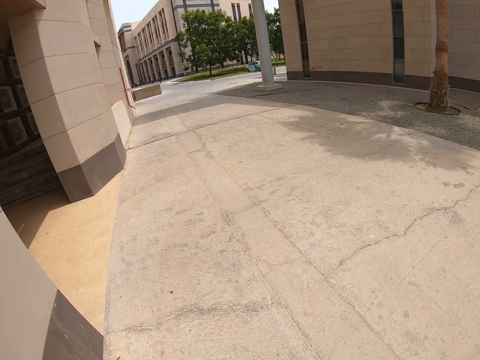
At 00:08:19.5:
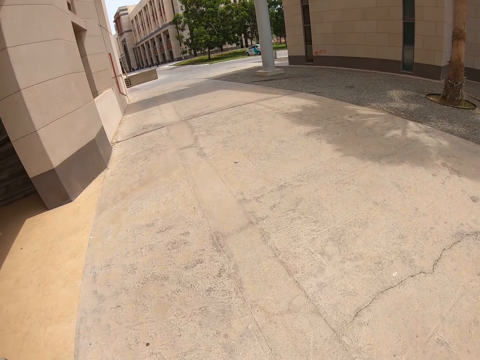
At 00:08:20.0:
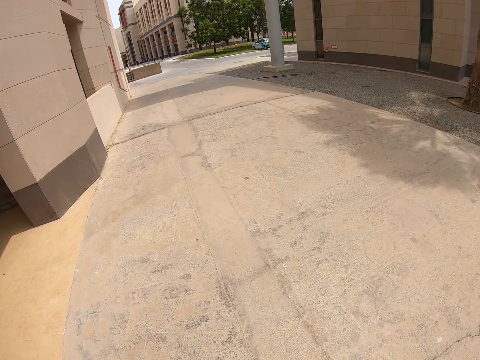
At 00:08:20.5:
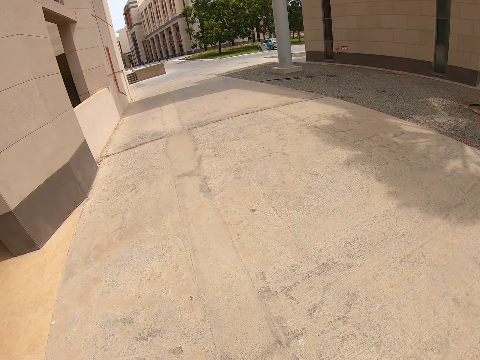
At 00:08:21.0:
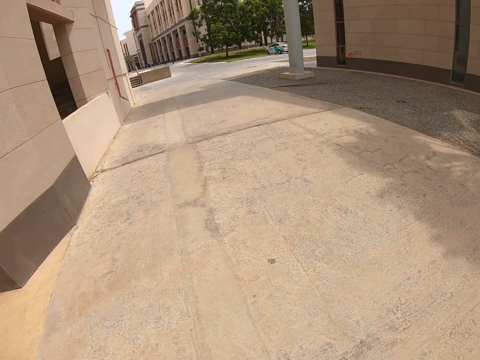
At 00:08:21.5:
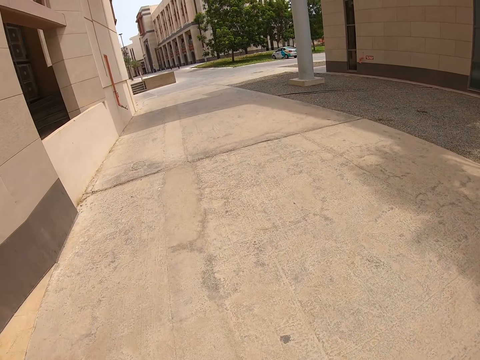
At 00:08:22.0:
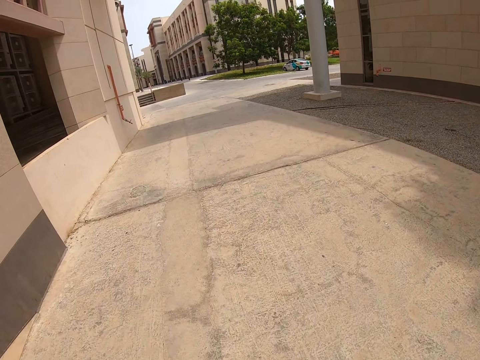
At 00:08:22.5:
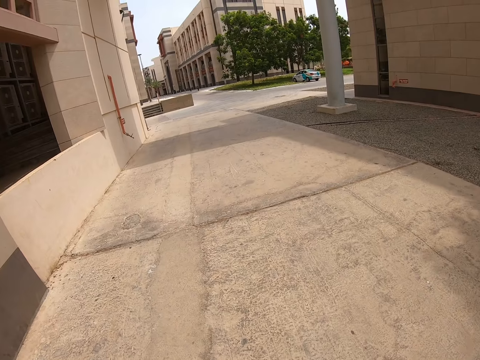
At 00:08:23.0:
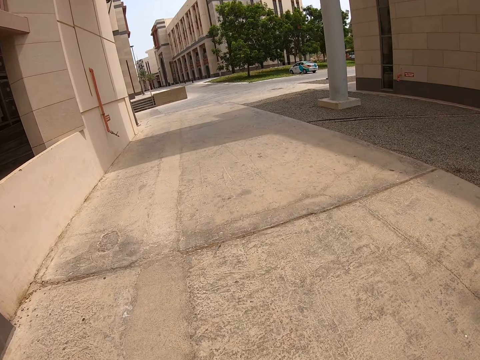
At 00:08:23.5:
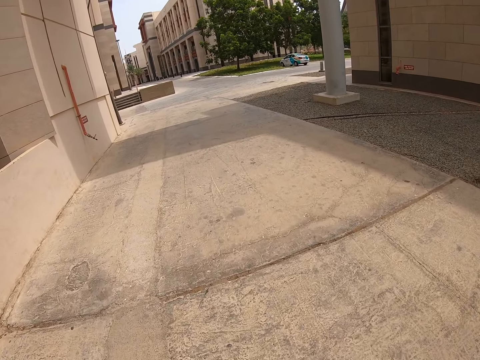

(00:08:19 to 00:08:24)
The camera wearer walks on the street.

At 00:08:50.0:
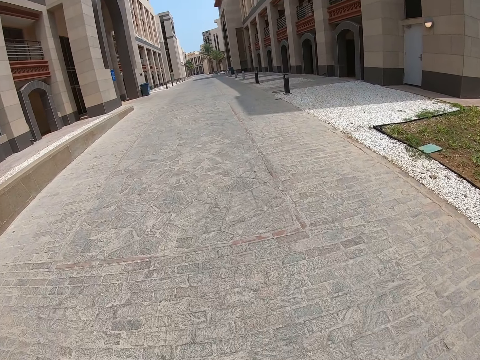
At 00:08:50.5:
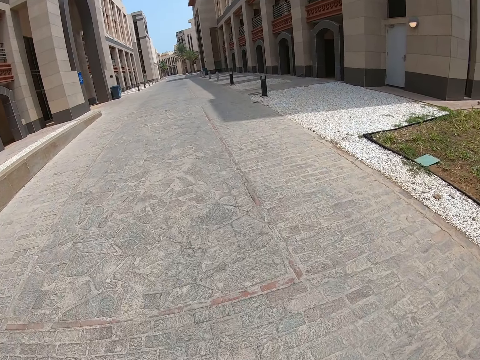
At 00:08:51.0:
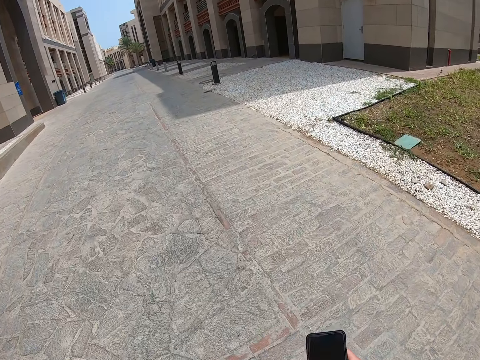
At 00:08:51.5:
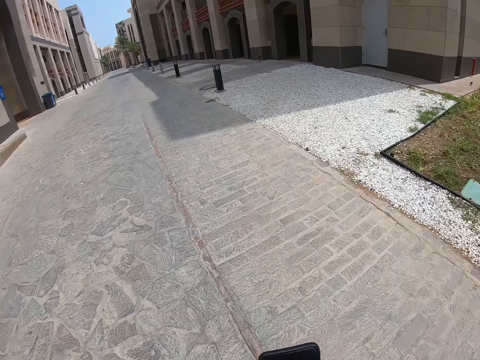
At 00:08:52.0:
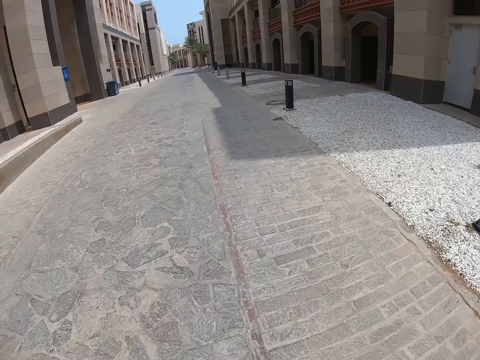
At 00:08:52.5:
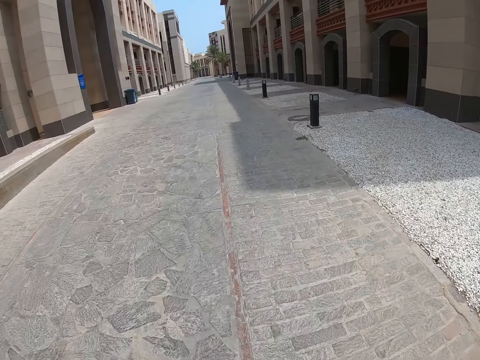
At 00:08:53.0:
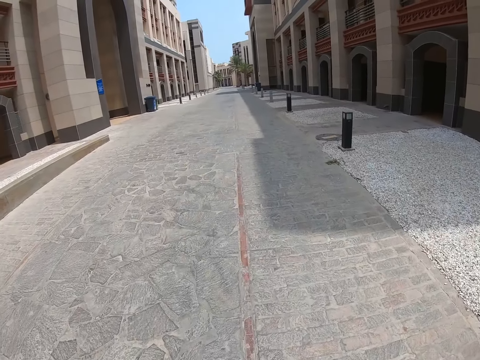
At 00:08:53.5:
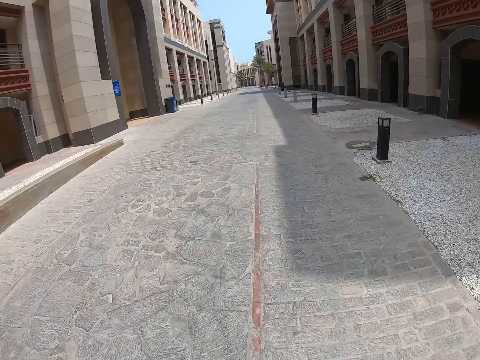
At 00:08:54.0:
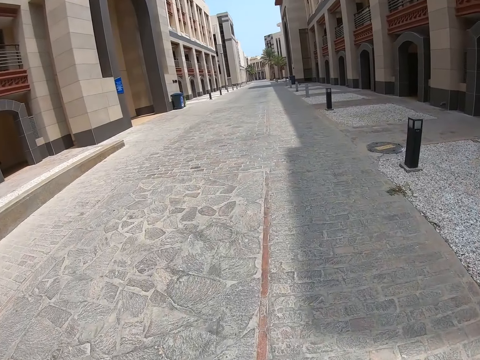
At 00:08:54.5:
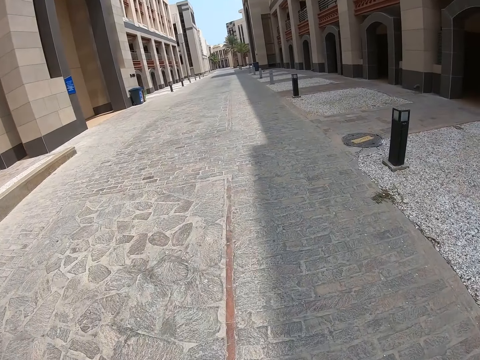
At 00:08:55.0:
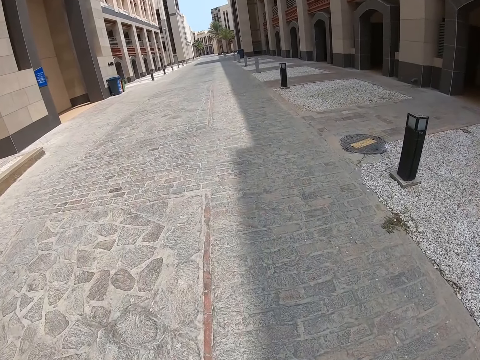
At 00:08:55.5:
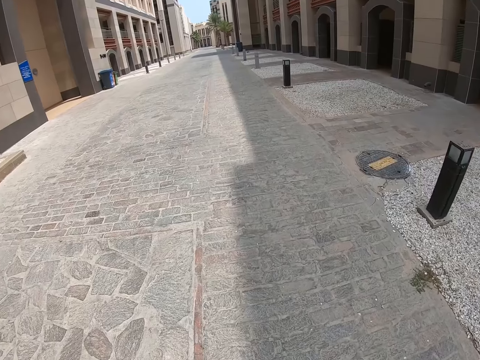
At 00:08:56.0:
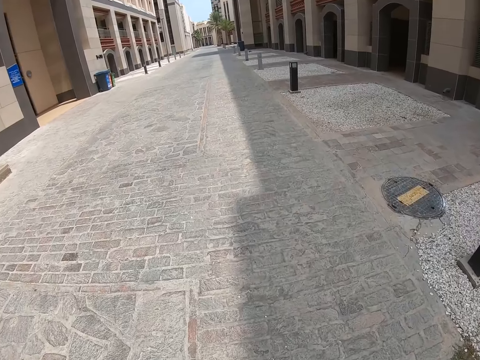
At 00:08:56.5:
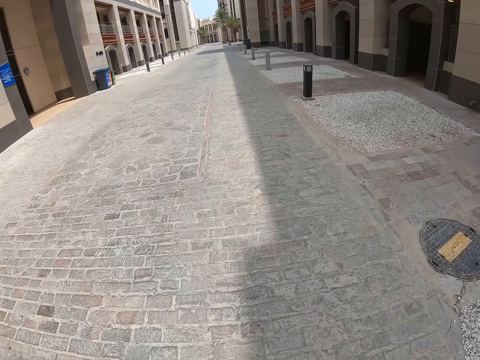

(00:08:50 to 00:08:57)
The camera wearer holds a phone up. They walk on the street.

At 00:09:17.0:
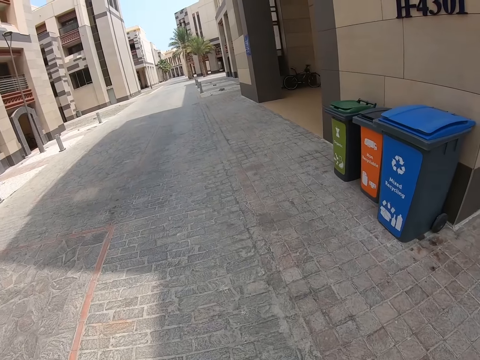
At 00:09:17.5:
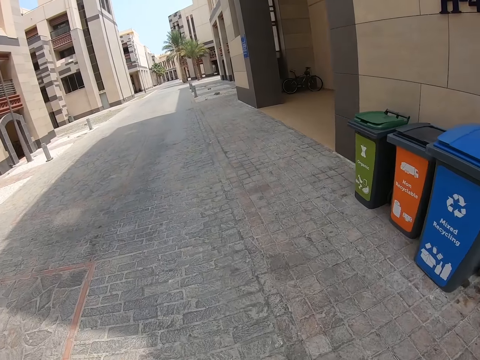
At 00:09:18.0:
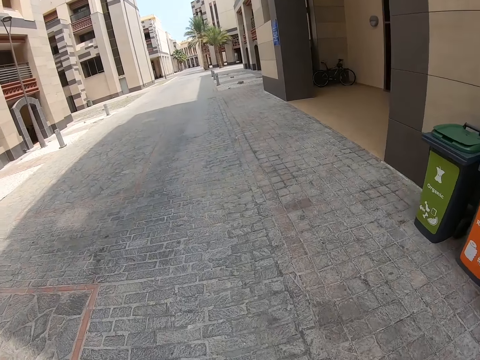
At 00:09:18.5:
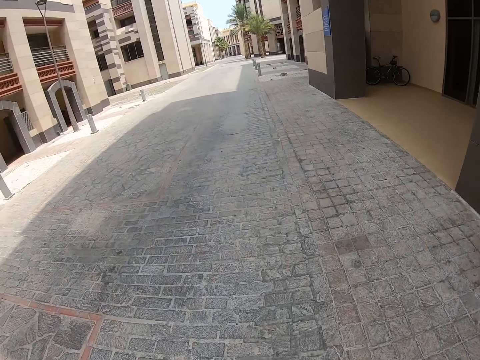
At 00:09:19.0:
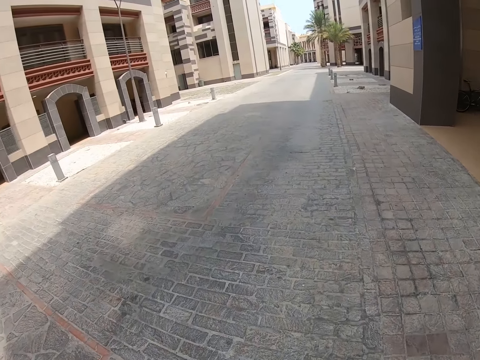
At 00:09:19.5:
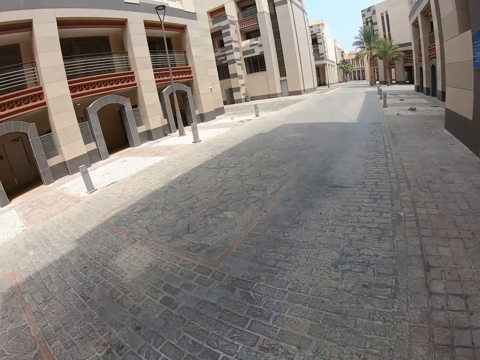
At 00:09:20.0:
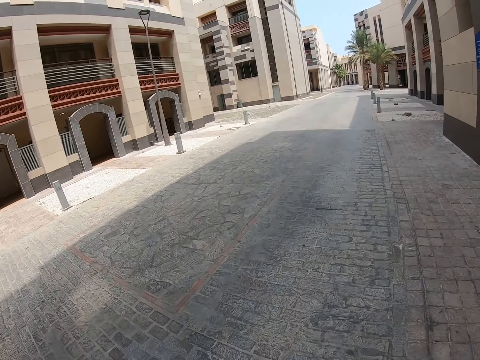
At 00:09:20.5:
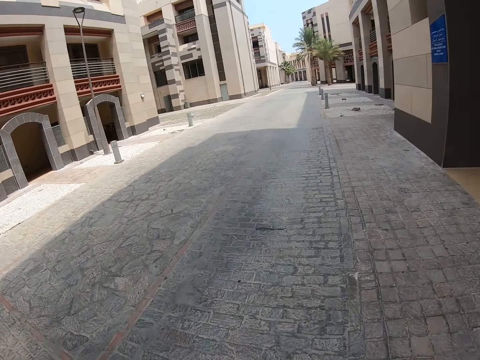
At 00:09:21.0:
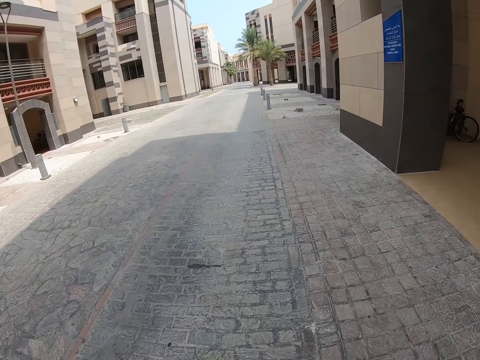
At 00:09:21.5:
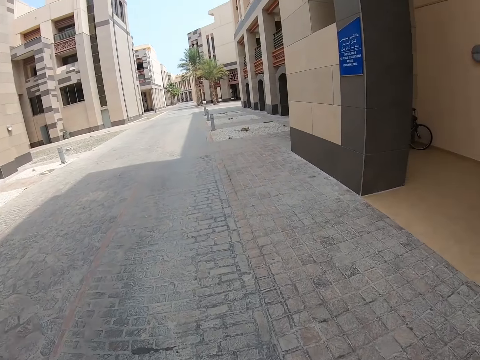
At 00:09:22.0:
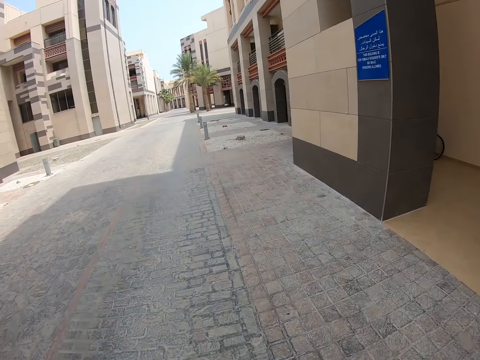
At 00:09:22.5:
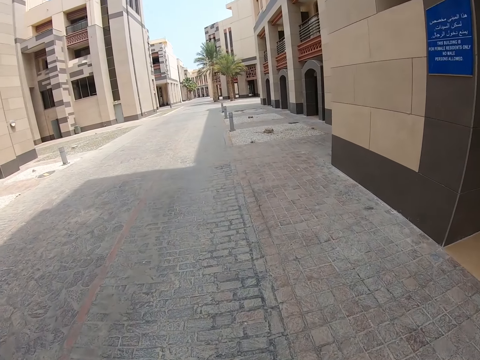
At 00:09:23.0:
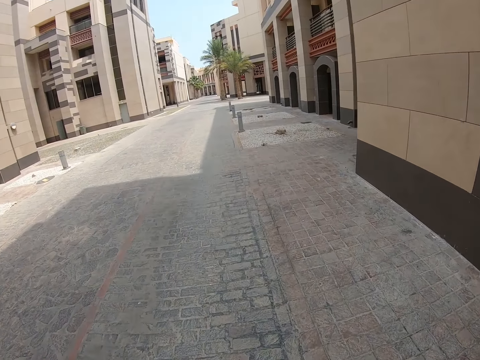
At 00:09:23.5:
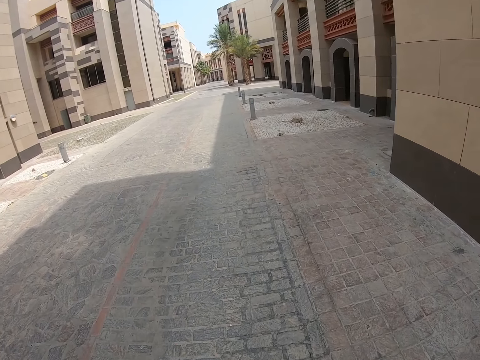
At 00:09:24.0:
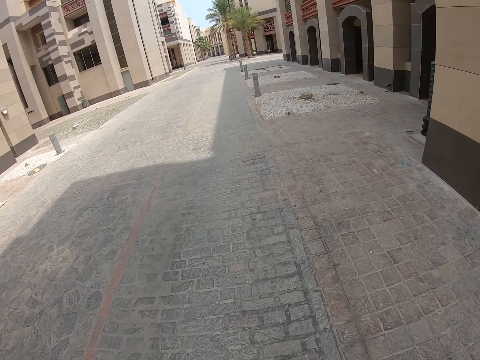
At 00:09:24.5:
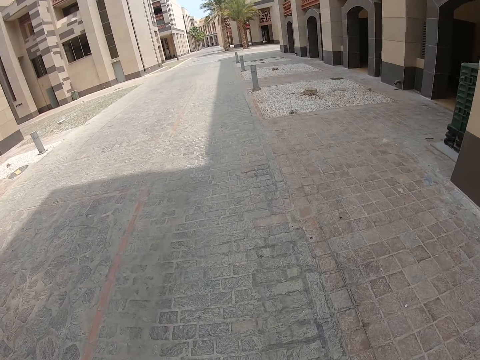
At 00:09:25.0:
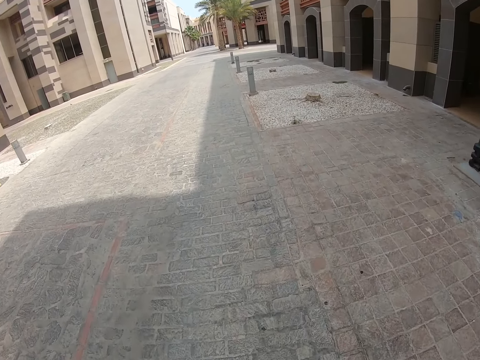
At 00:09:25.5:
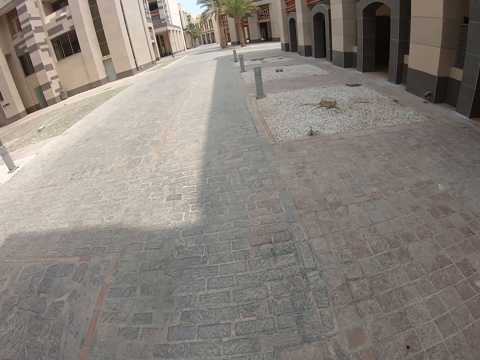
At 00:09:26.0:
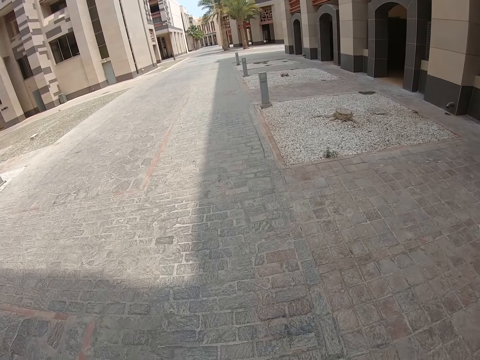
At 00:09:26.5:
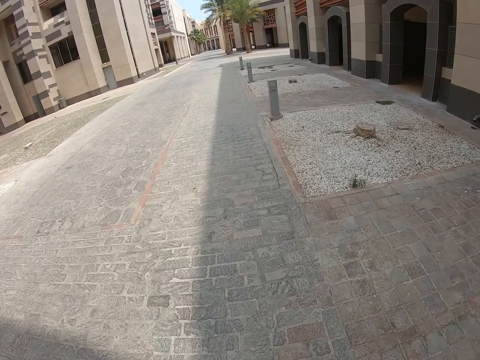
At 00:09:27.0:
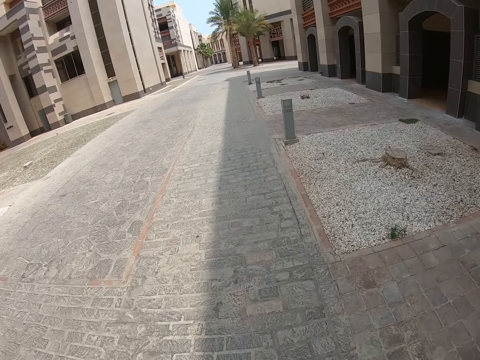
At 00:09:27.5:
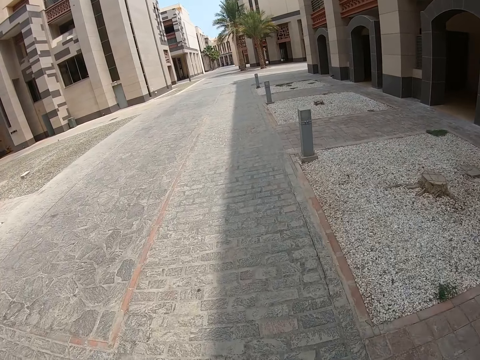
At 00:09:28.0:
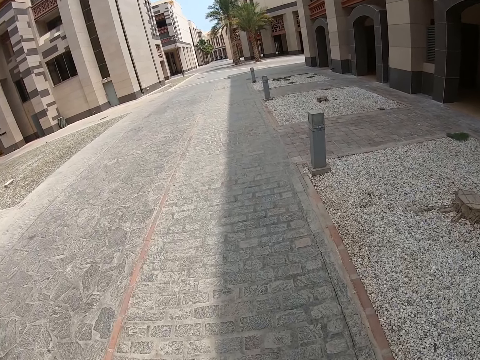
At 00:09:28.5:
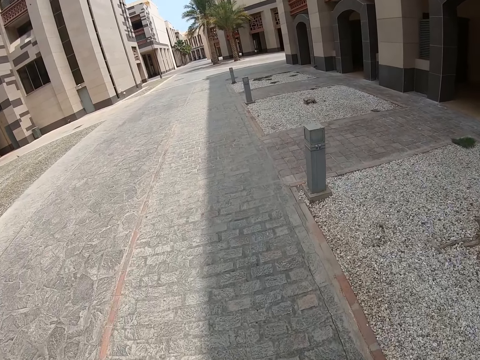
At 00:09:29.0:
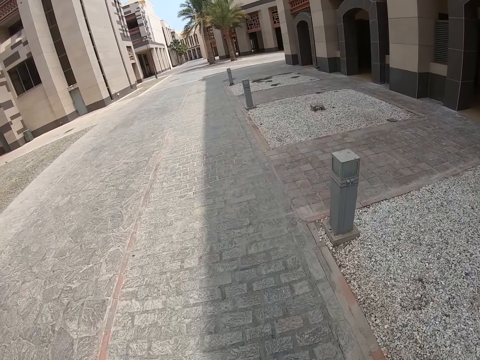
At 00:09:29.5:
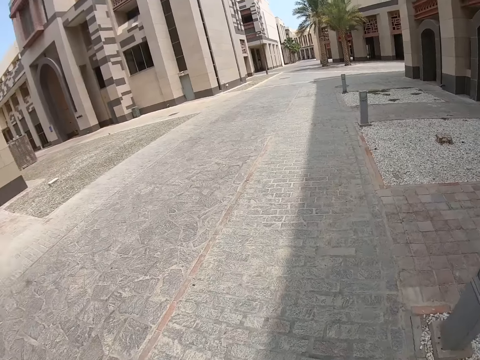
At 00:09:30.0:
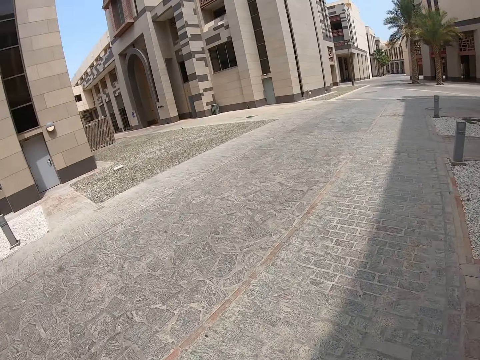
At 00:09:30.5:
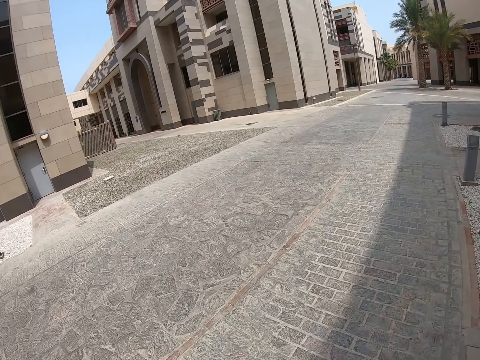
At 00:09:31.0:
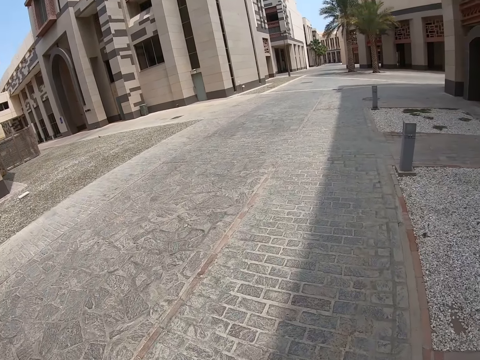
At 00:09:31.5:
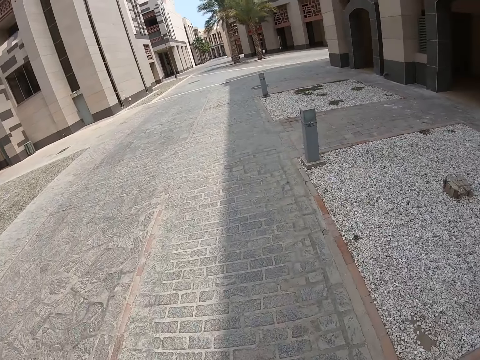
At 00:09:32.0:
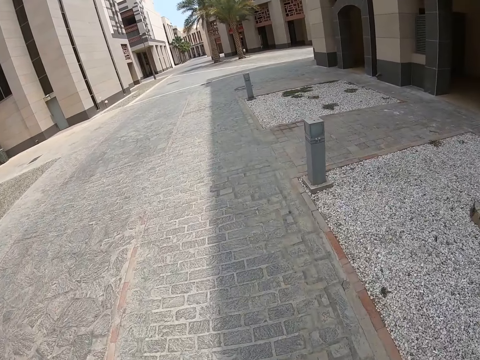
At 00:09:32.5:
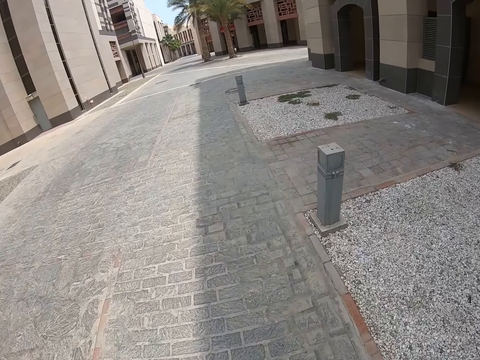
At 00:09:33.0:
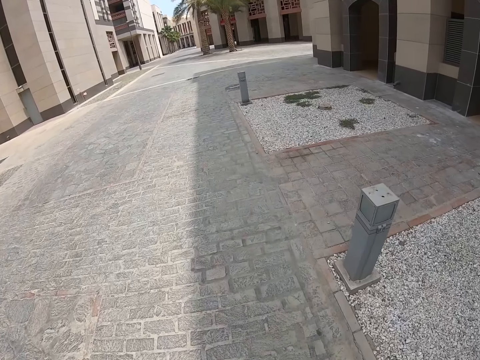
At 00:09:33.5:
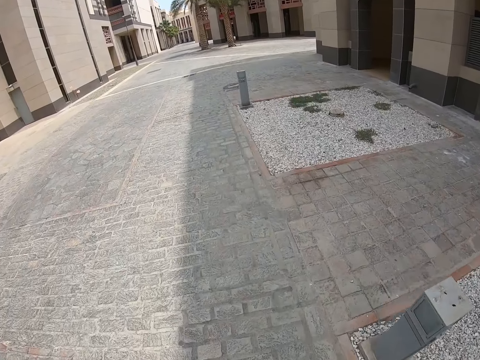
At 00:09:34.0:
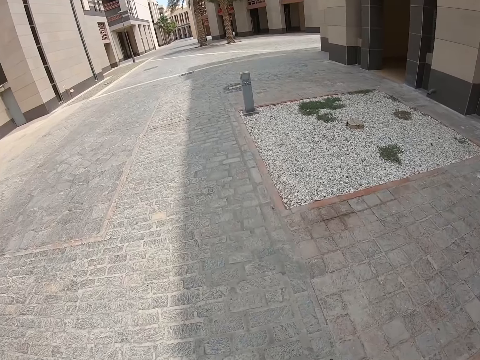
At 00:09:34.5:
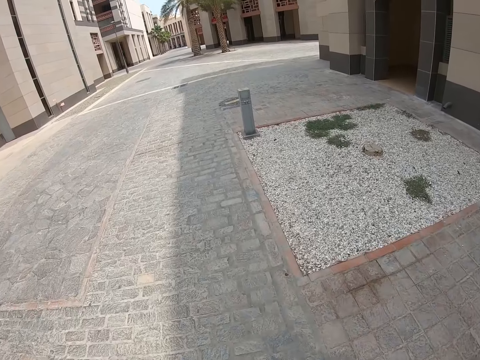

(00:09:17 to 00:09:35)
The camera wearer looks around. They walk along the sidewalk. They look around. They walk along the sidewalk.
